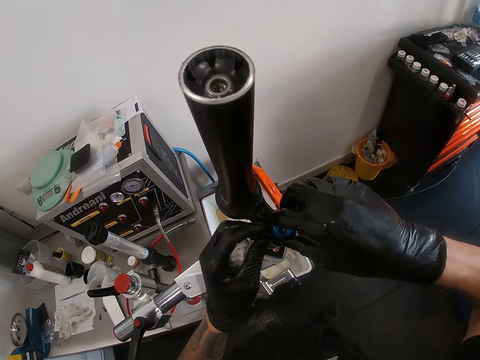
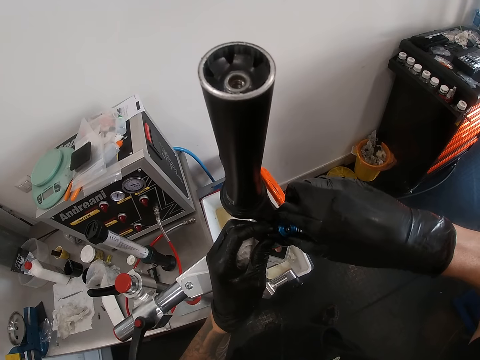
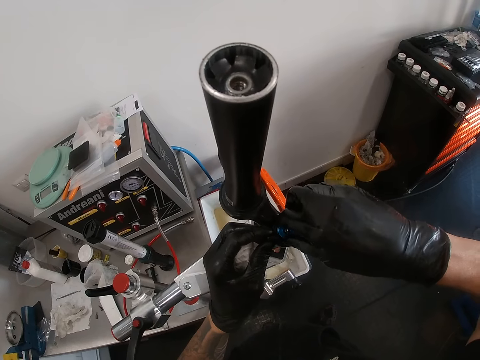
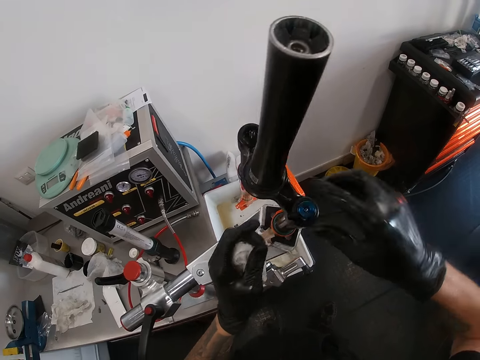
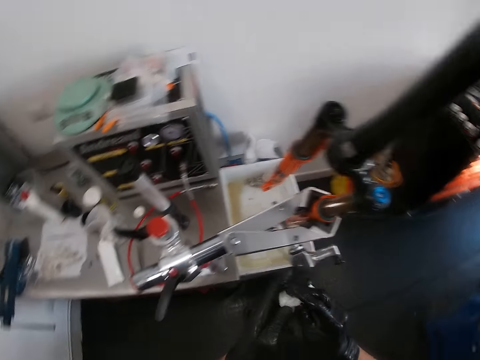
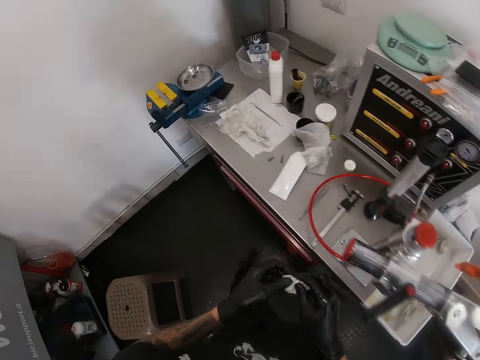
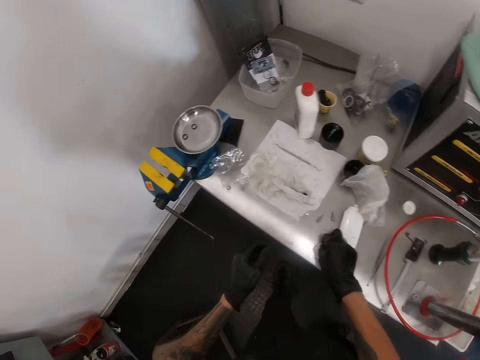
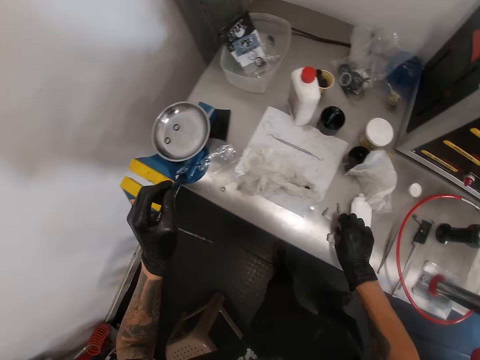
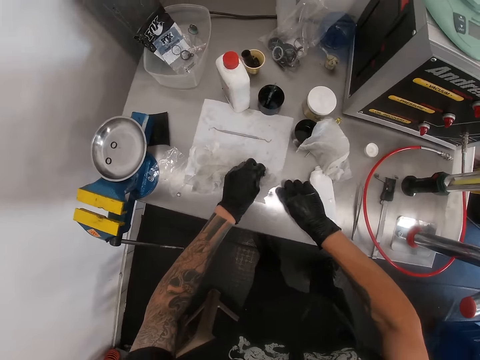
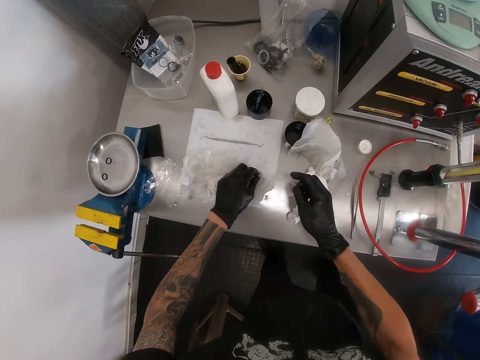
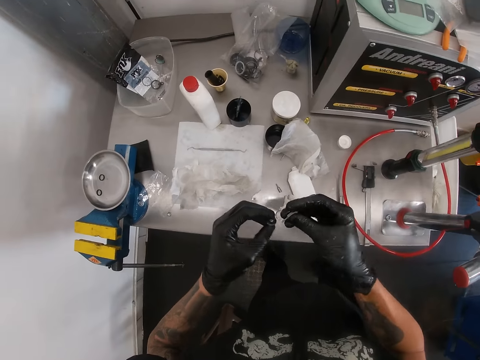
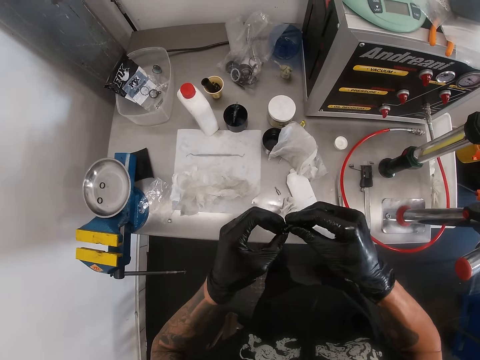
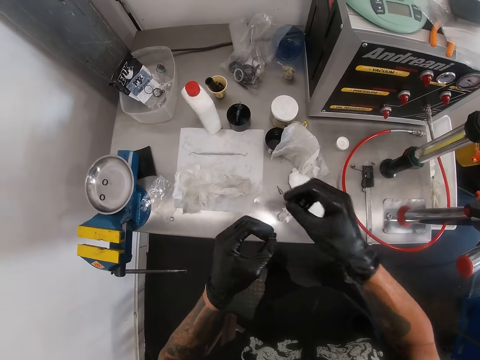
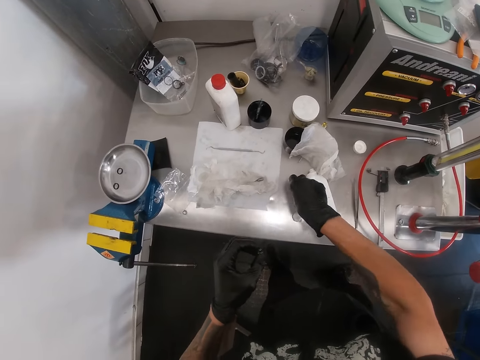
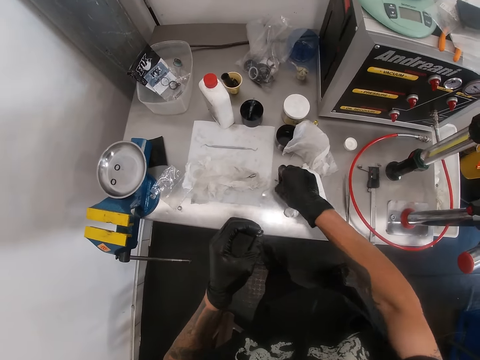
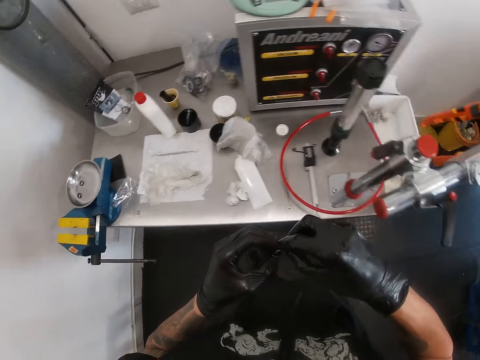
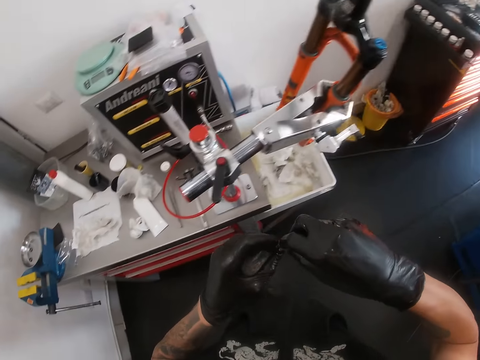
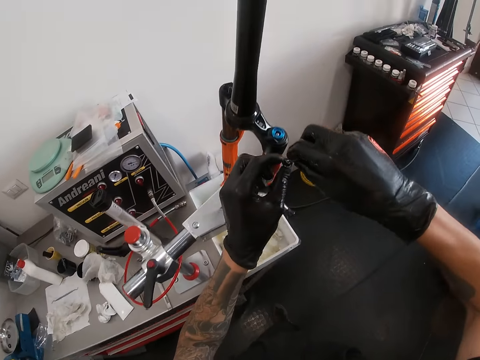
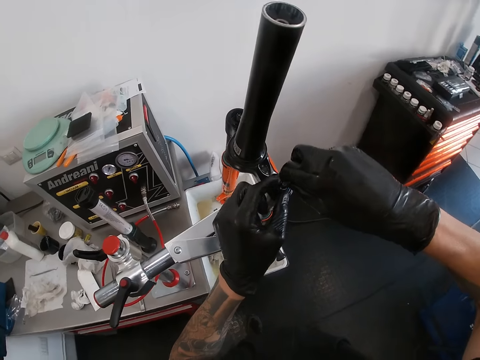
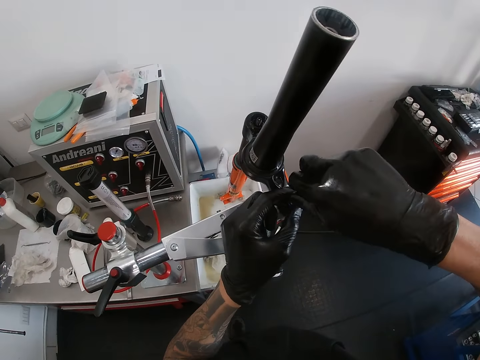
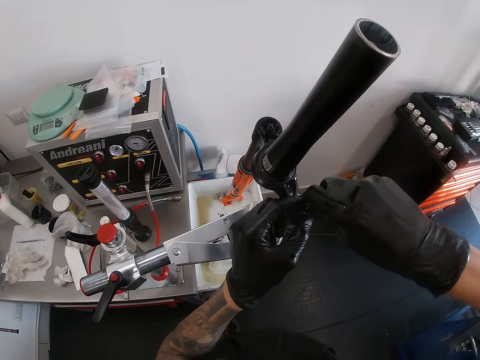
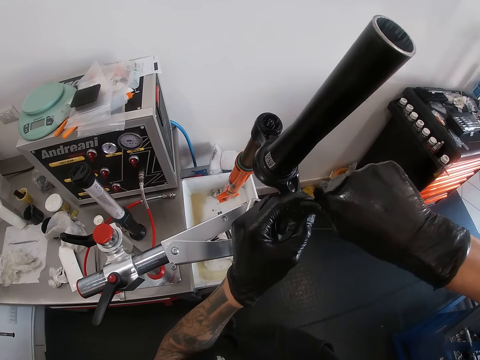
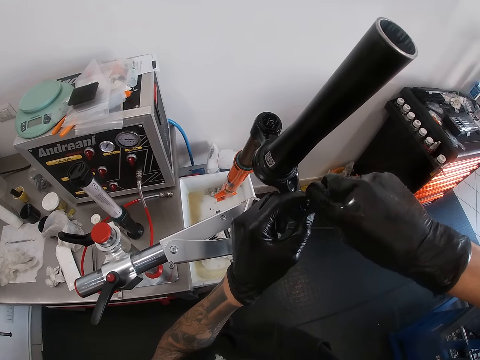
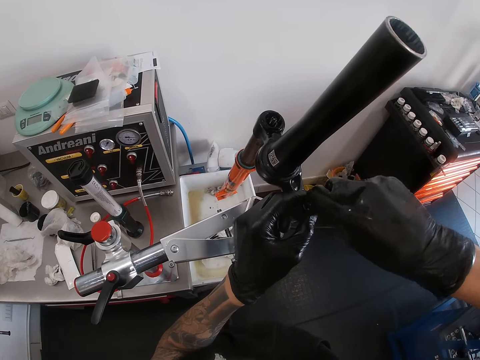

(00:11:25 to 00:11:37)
The camera wearer passes the napkin in his left hand to his right hand. He folds the tissue paper in the hands. He places the wipes in his right hand on the workshop table. He picks a screwdriver handle from the workshop table with his right hand, and picks a screwdriver from the workshop table with his left hand. He places the screwdriver in his right hand in the screwdriver handle in his left hand. He places the screwdriver in his right hand on the table. He picks the screwdriver from the workshop table with his right hand. He places the screwdriver in his right hand in the screwdriver handle in his left hand. He tightens the knob on the bicycle fork with the screwdriver in his right hand.

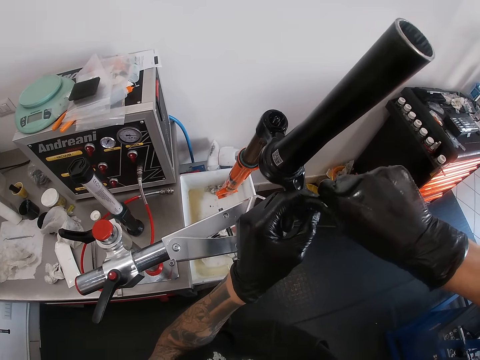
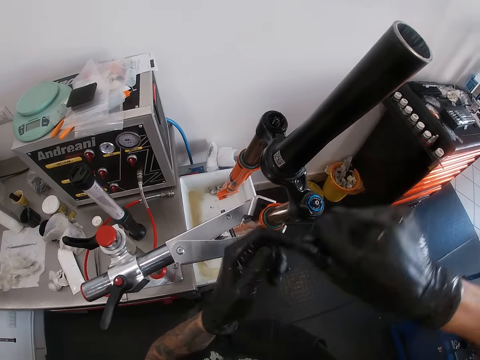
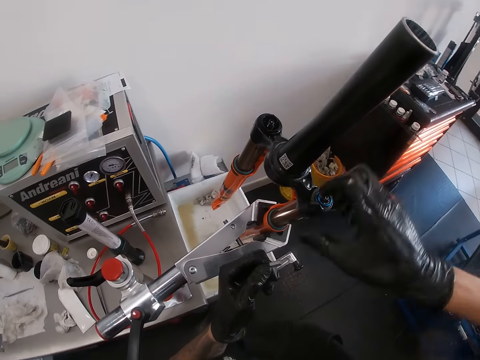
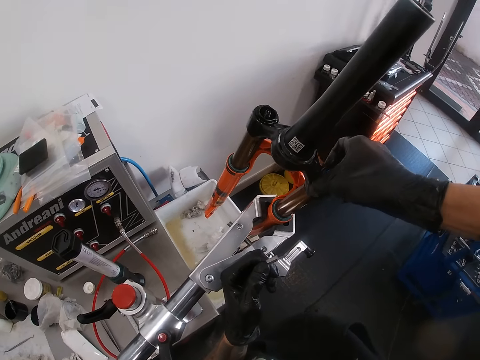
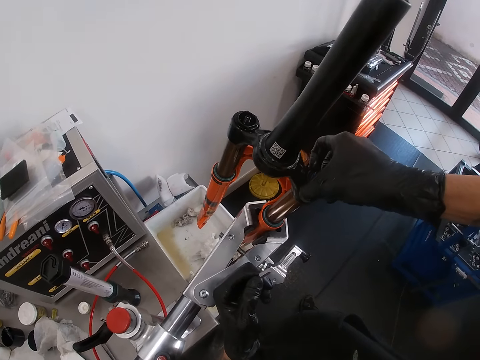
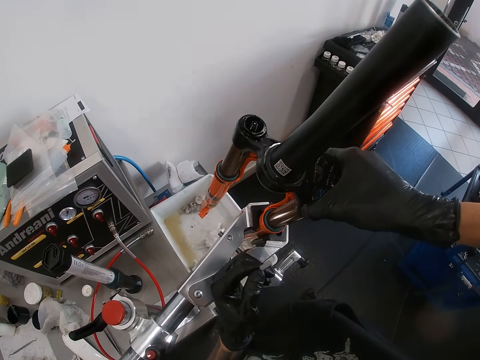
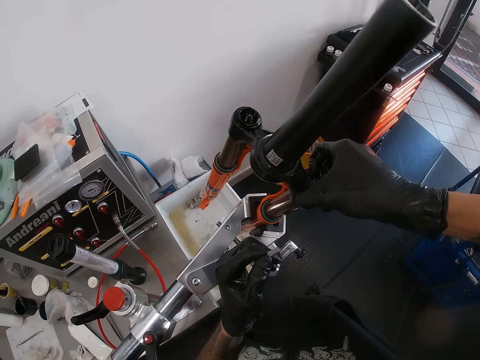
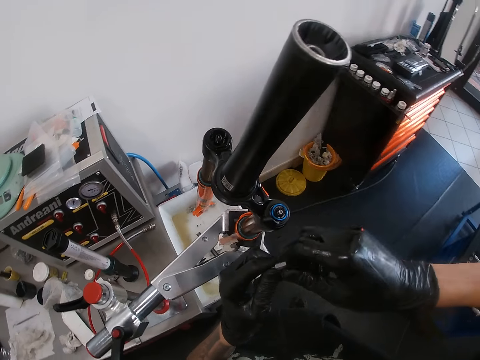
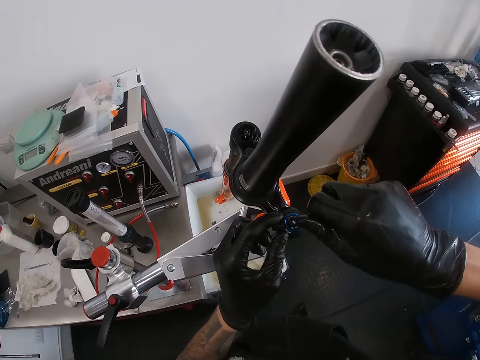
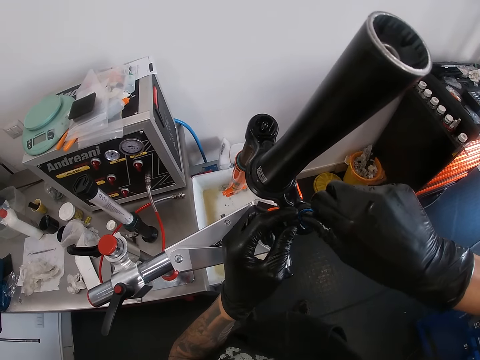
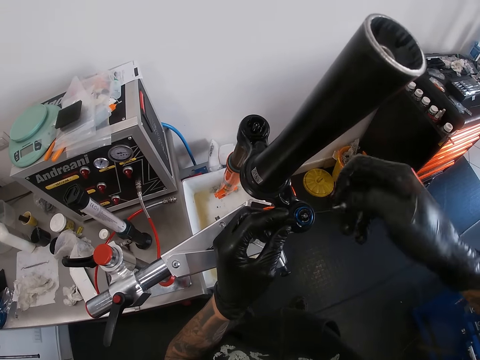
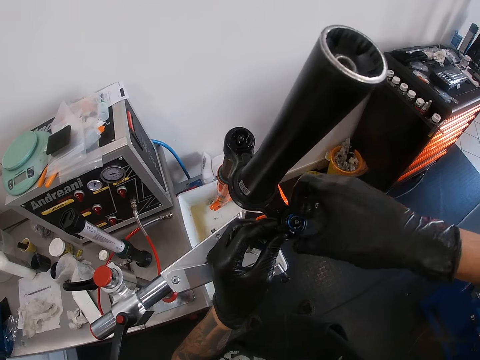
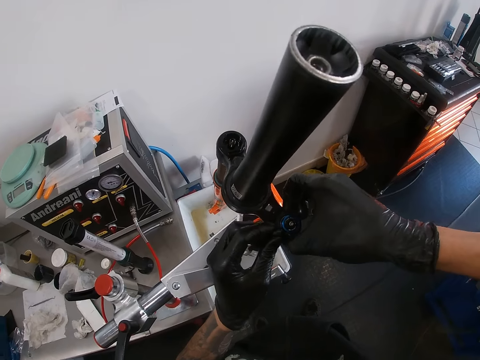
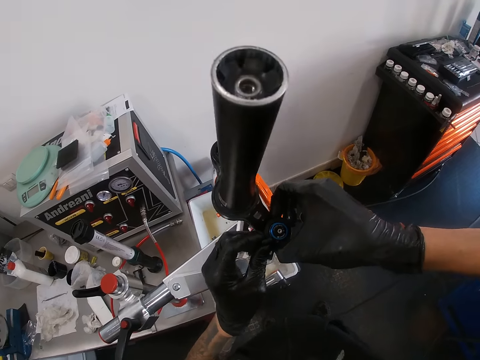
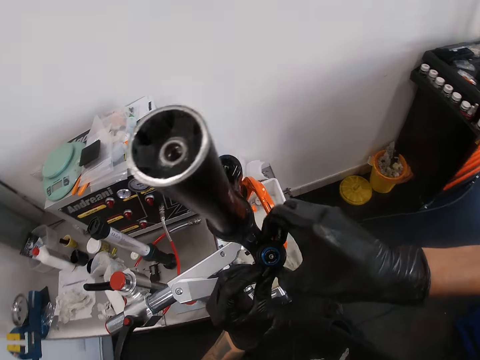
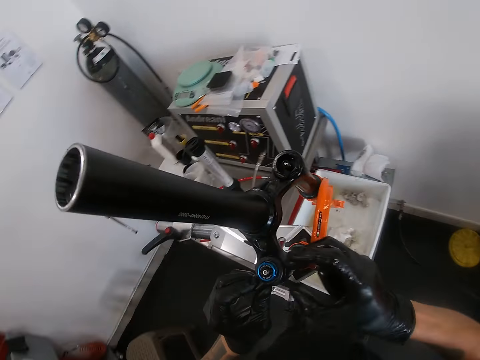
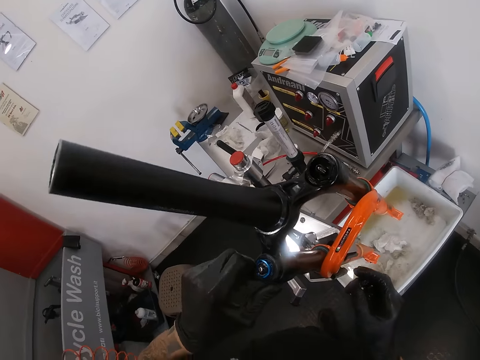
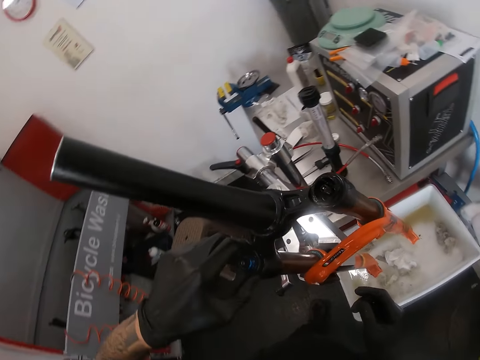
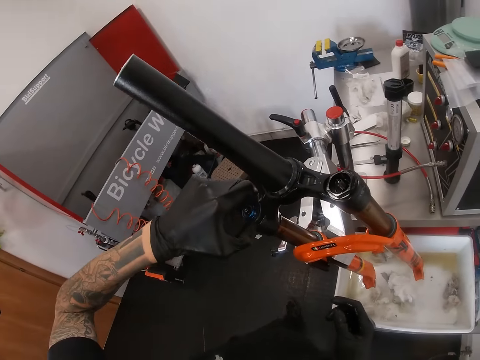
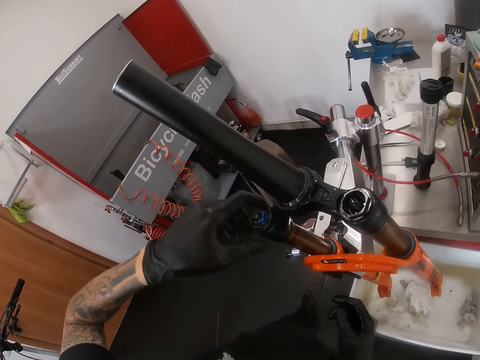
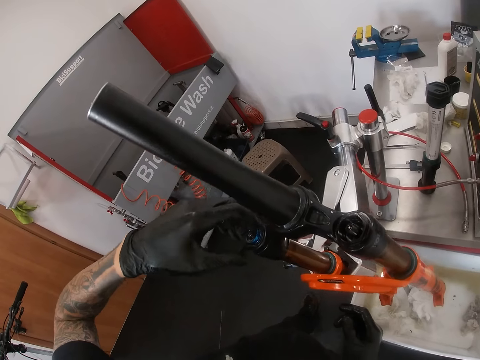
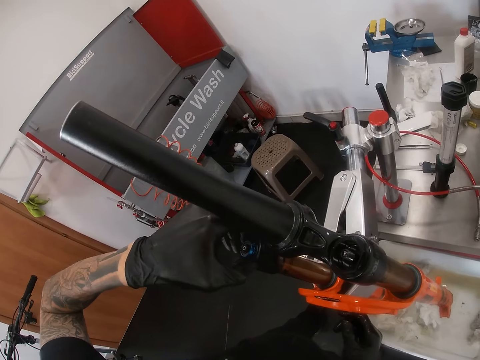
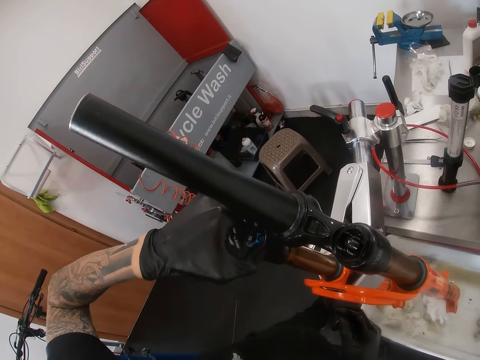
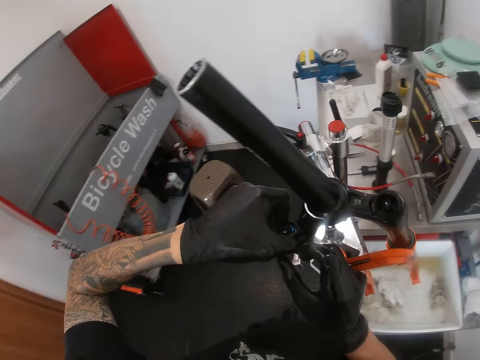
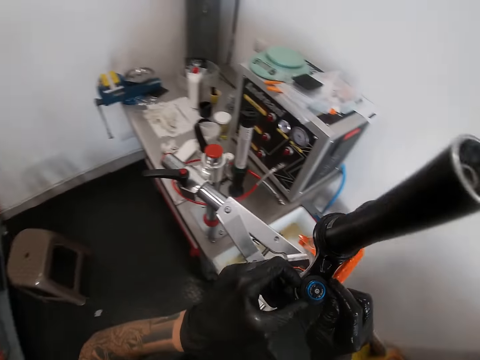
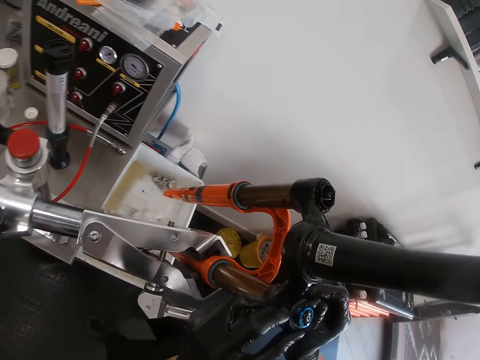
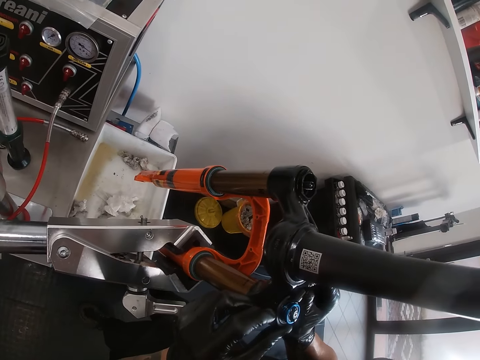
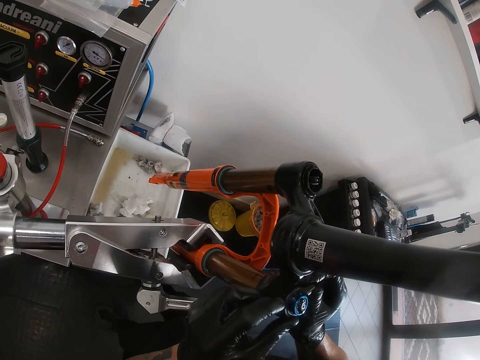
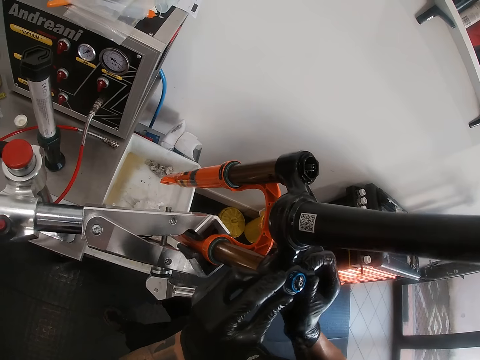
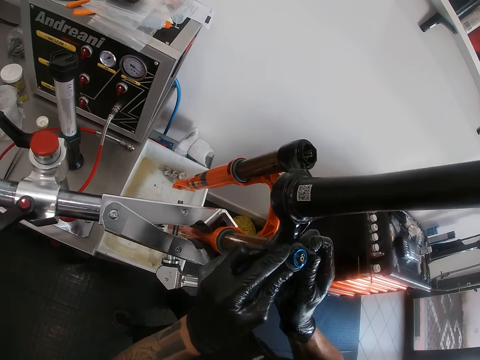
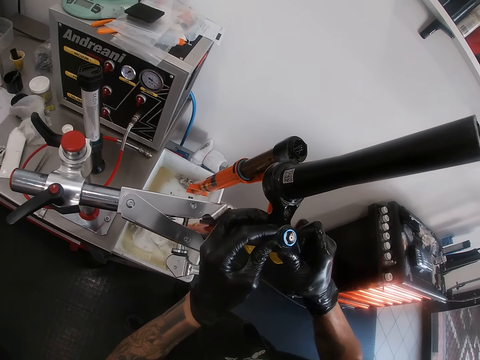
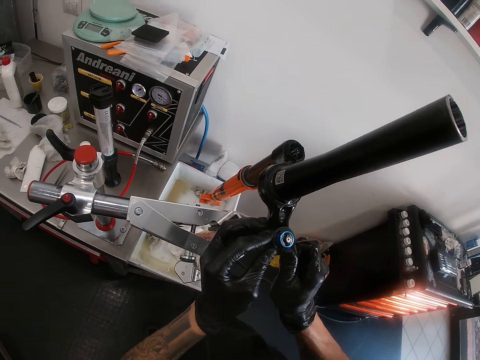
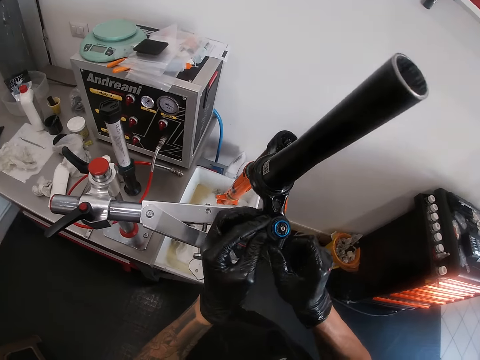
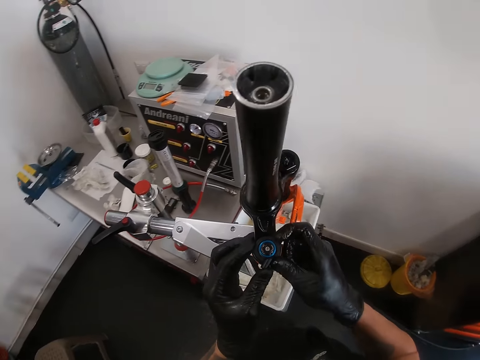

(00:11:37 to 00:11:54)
The camera wearer passes the screwdriver in his right hand to his left hand. He tightens the knob on the bicycle fork with his right hand. He touches something. He passes the screwdriver in his left hand to his right hand. He tightens the bolt on the bicycle frame. He loosens the knob on the bicycle fork with the screwdriver in his right hand. He loosens the knob on the bicycle fork with both his hands. He adjusts something on the bicycle frame. He loosens the knob on the bicycle fork with his left hand. He loosens the knob on the bicycle fork with both his hands.
